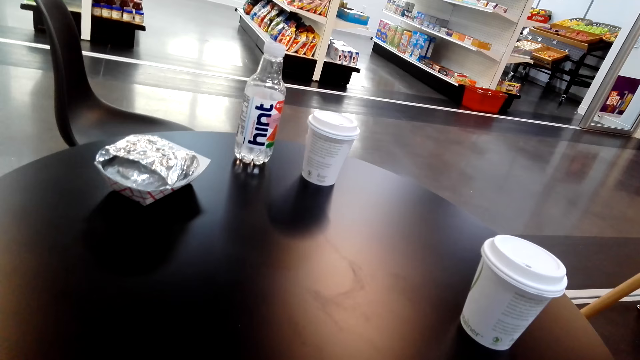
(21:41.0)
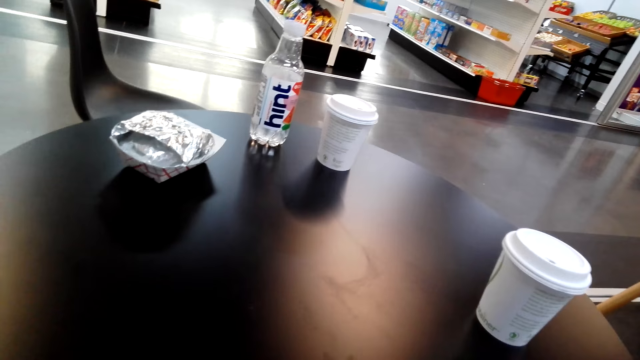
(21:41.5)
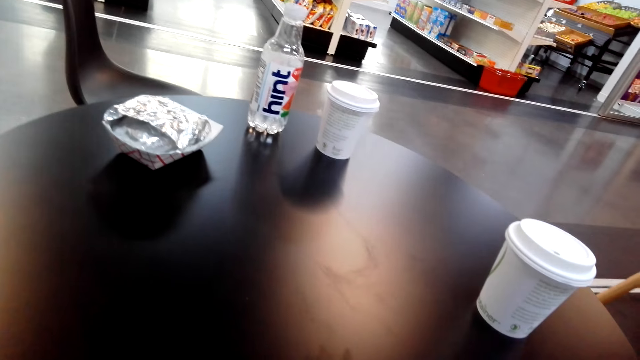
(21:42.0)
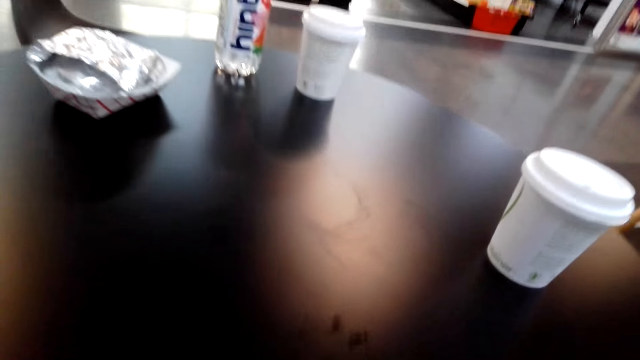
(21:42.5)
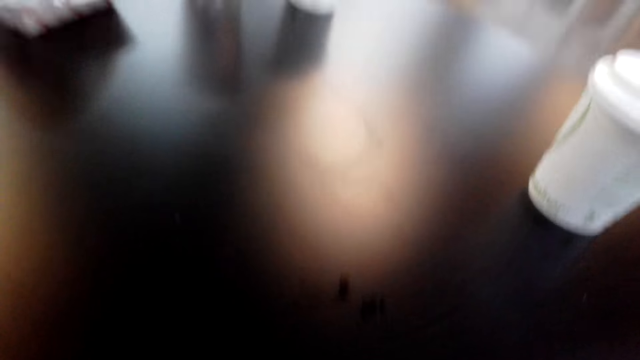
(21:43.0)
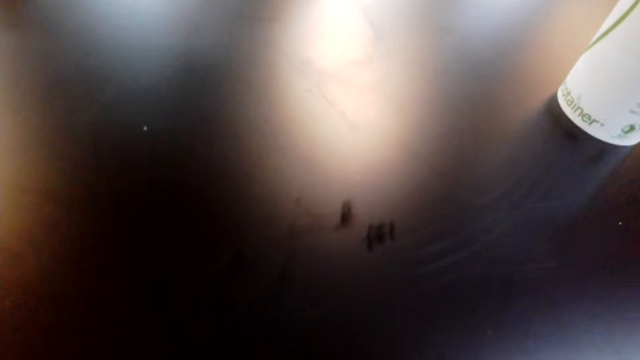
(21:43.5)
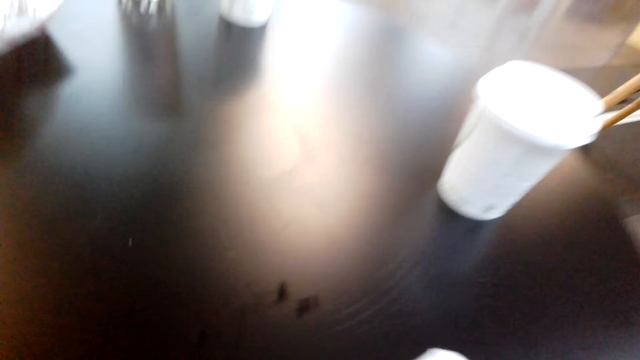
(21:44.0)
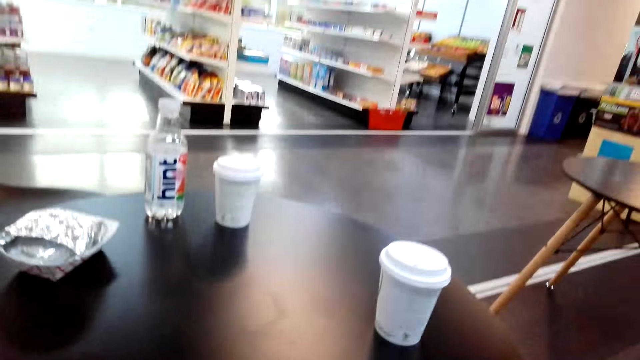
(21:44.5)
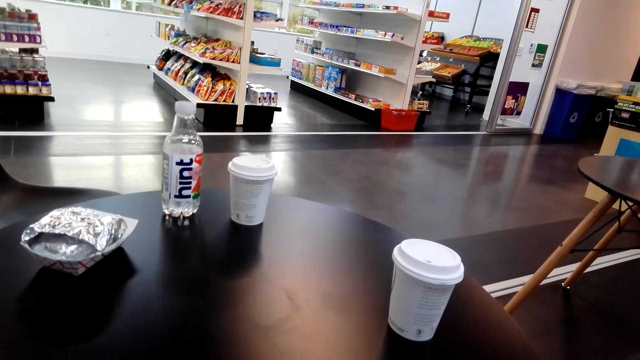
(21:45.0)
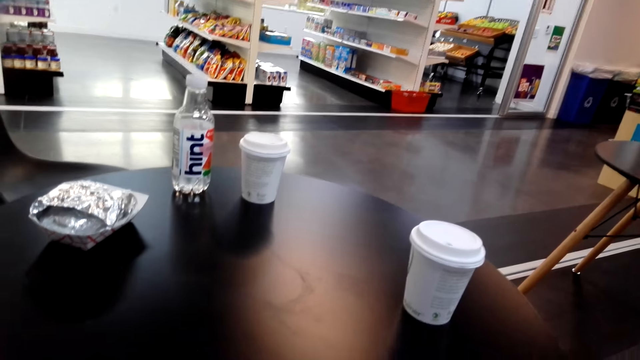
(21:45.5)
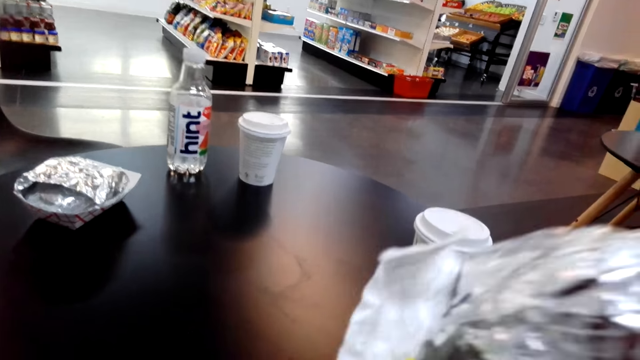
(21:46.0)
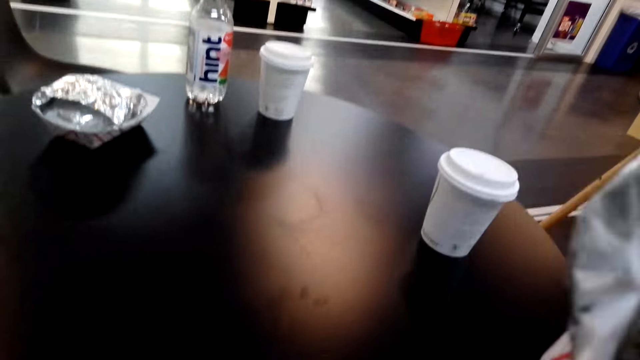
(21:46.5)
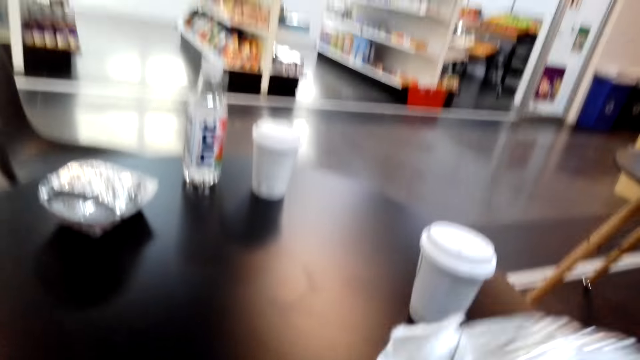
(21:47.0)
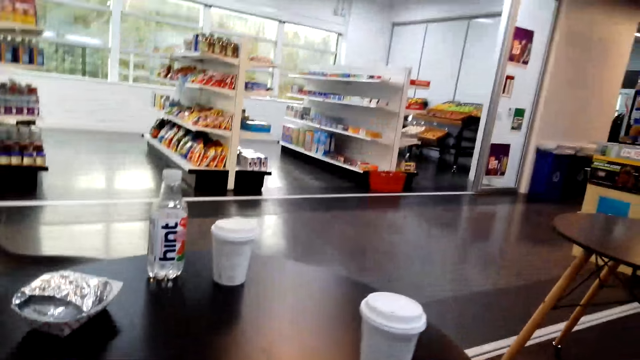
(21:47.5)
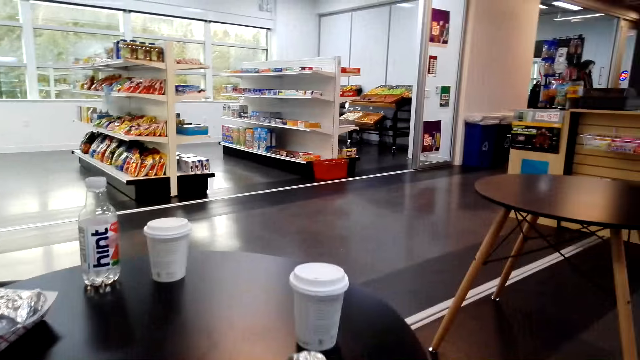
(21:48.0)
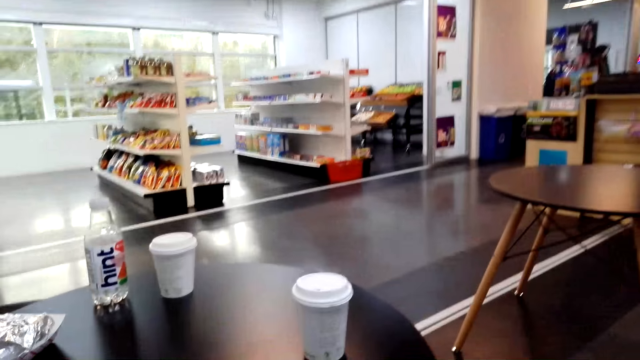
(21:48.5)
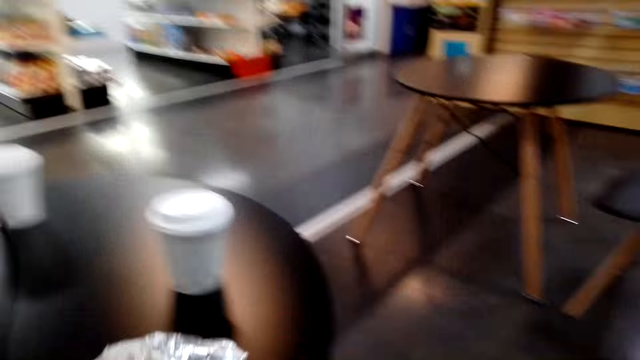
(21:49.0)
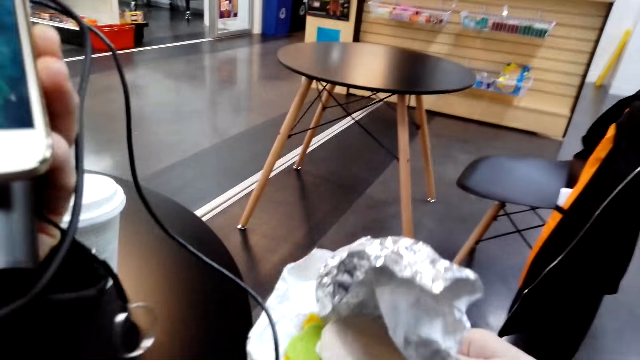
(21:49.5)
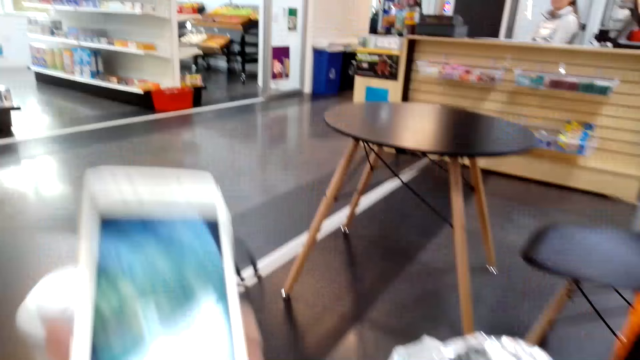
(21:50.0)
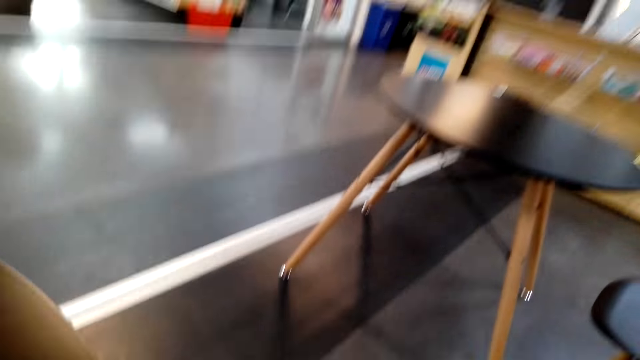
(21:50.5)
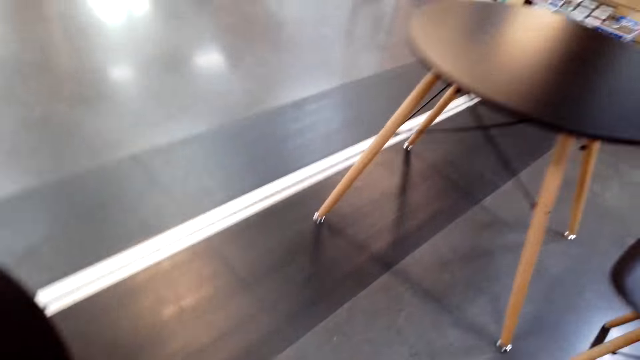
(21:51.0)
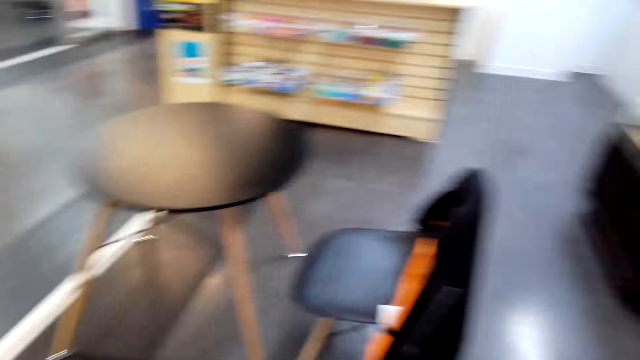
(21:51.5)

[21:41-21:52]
The camera wearer eats the sandwich with her right hand. She holds something from the table. She looks around. She holds the phone and power bank with her left hand.

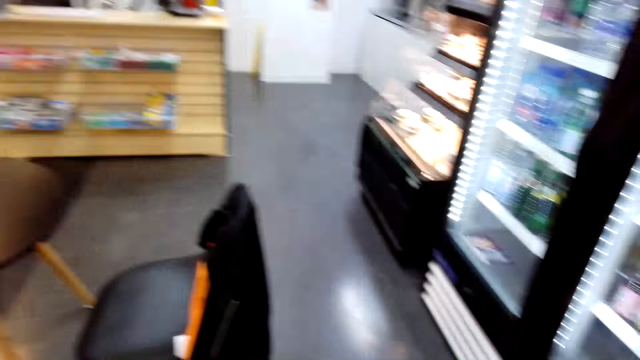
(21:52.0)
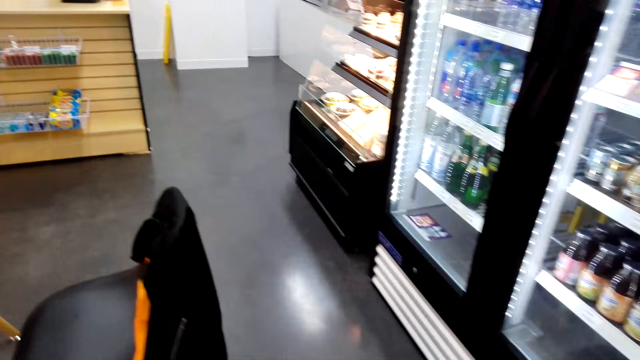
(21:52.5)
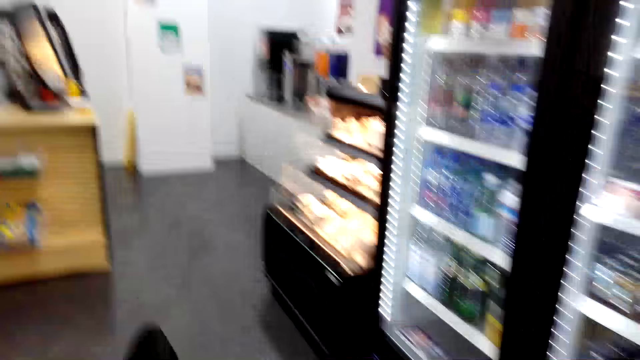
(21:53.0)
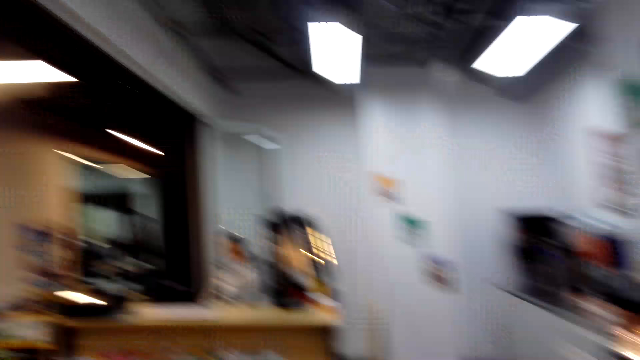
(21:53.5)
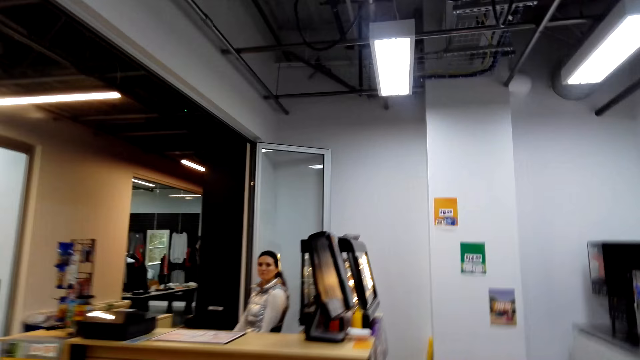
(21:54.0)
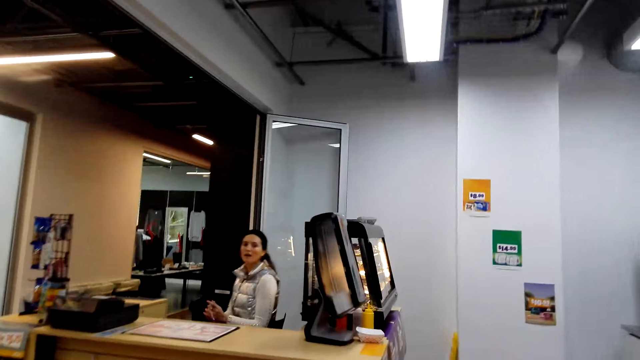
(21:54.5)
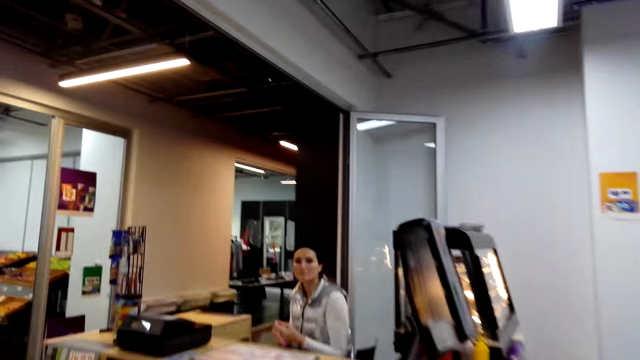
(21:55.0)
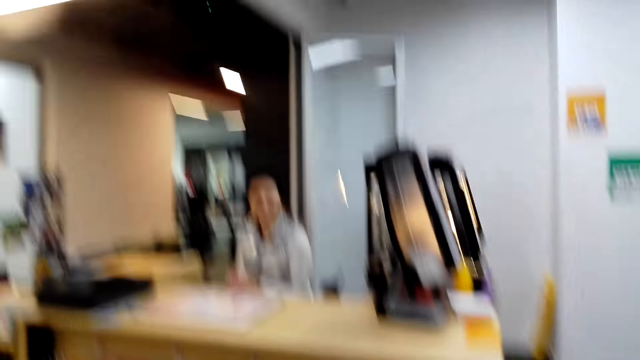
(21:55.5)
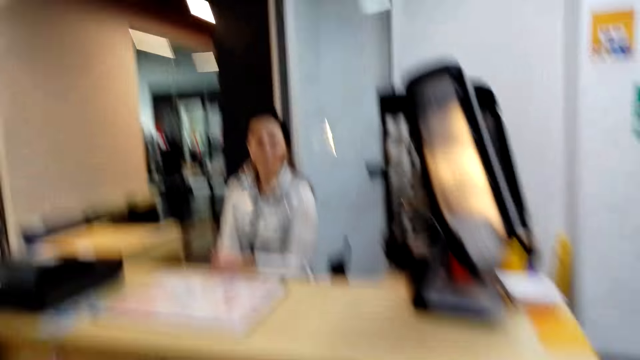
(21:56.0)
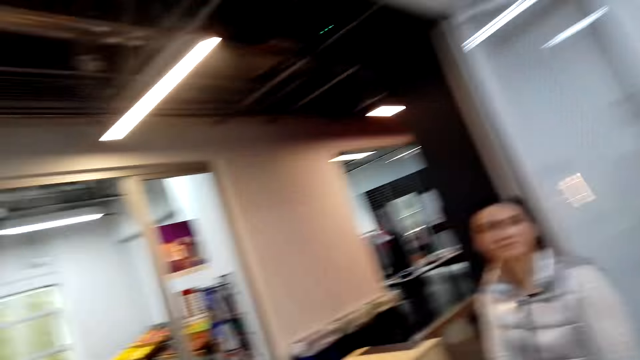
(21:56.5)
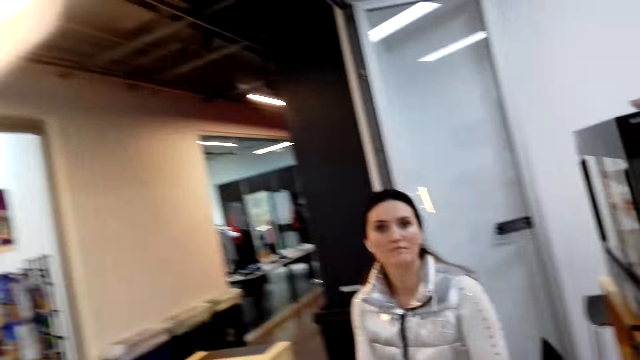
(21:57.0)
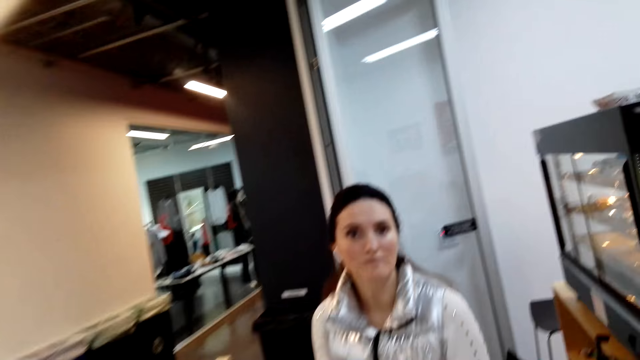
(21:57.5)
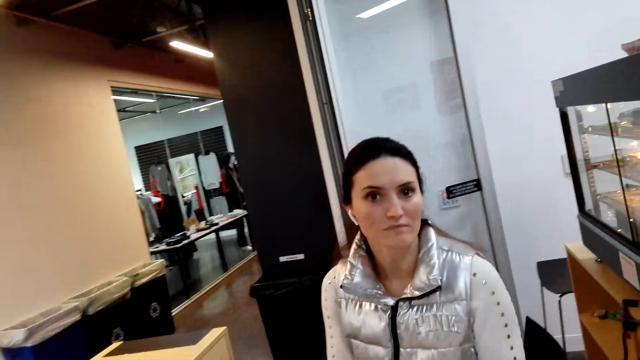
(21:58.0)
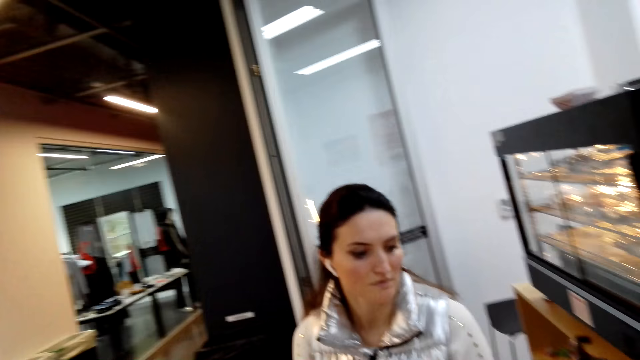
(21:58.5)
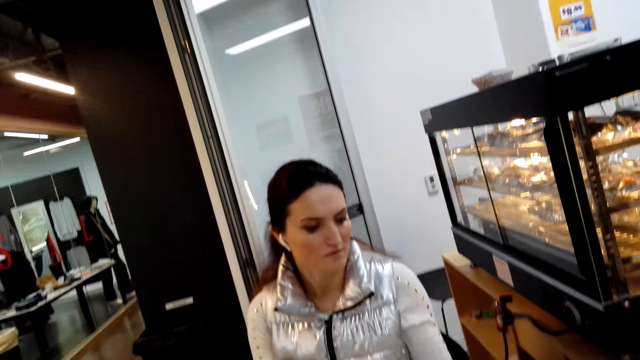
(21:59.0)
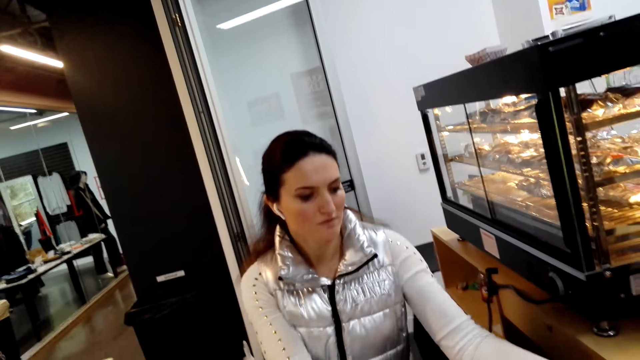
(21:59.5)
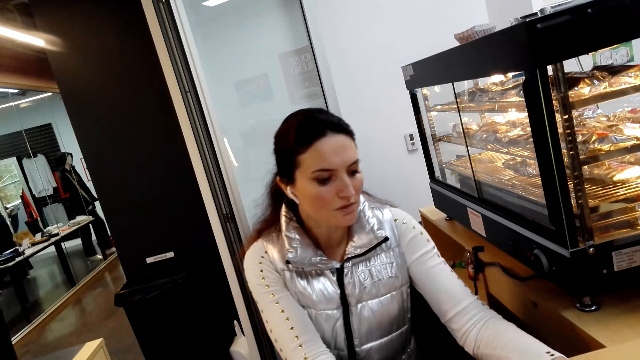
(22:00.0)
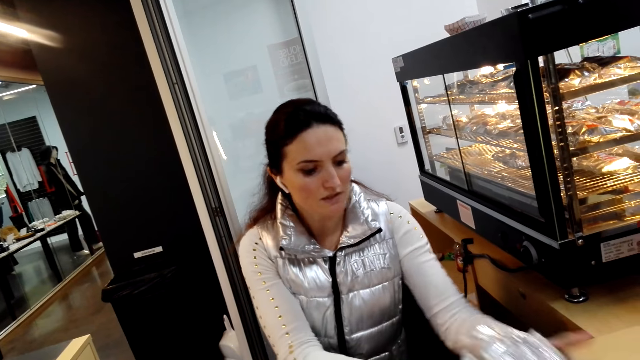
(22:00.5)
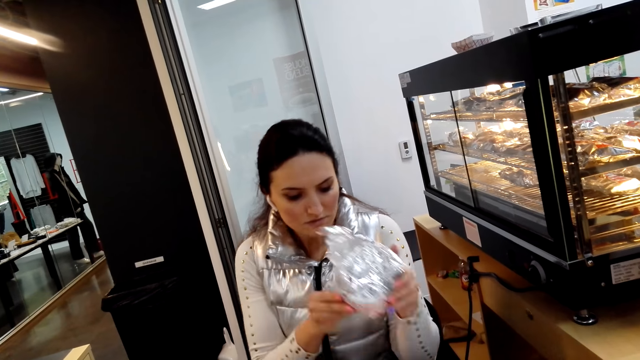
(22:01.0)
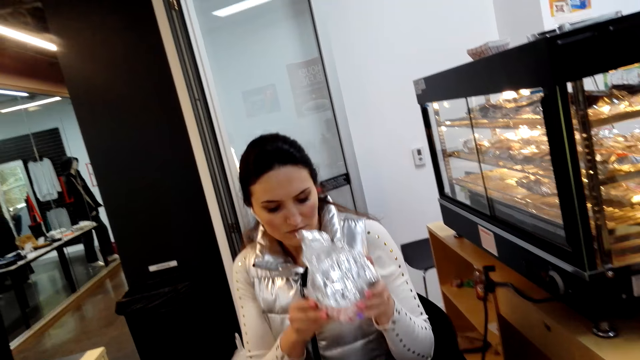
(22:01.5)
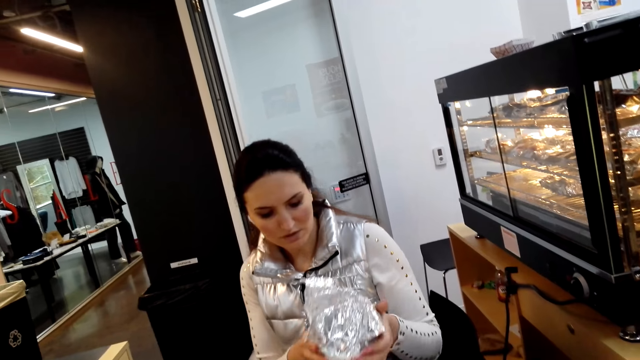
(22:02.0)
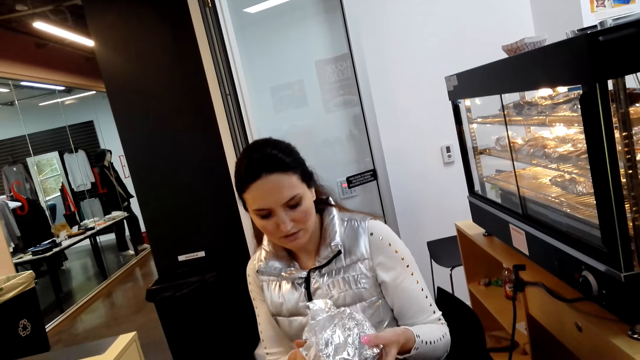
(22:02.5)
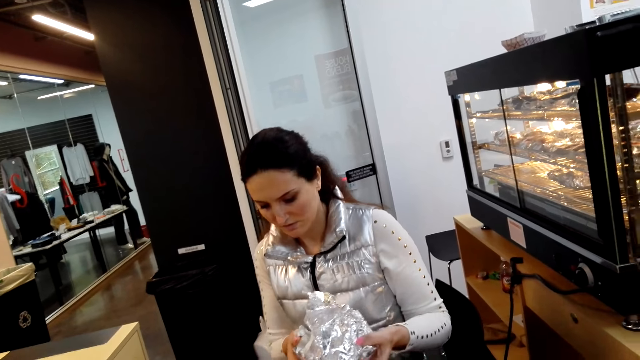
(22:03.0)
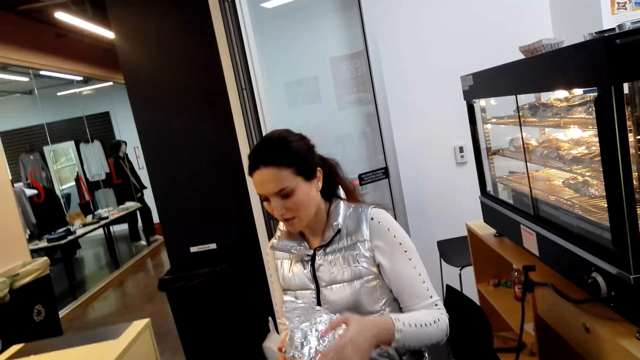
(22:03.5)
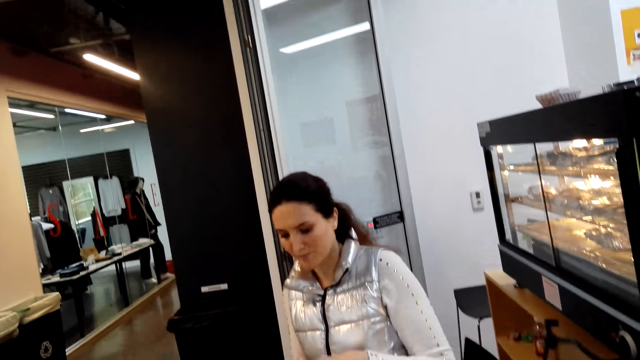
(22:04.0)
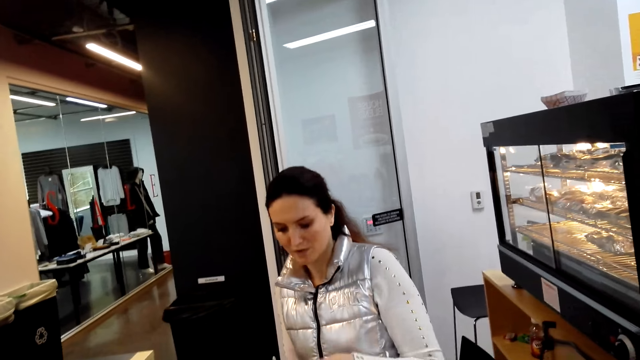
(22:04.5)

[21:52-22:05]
The camera wearer walks around the supermarket. They walk towards a woman and converse with the woman. The woman looks at the camera wearer. The woman collects the pack of sandwich from the camera wearer with her hands. The woman smells the sandwich in her hands. The woman looks at the object. The woman converses with the camera wearer. The woman lowers the object.
